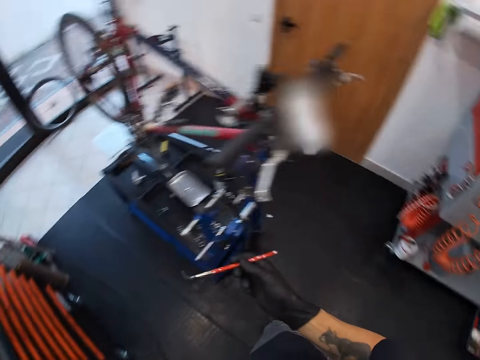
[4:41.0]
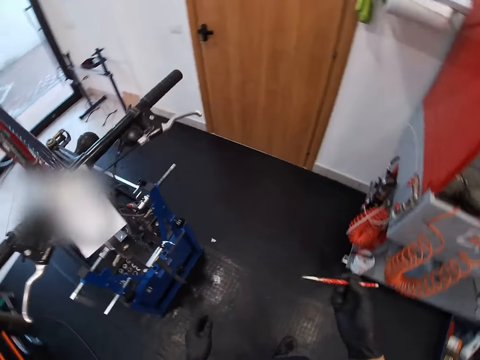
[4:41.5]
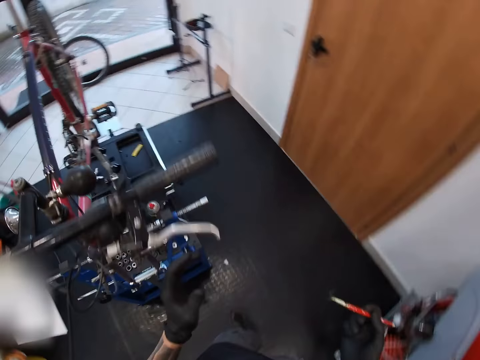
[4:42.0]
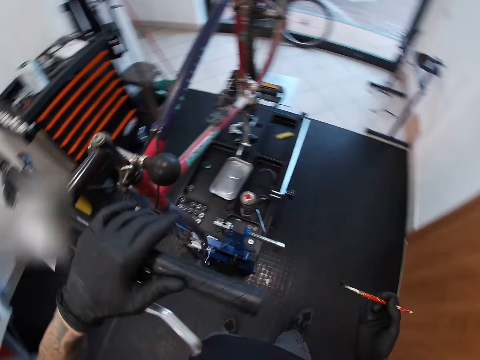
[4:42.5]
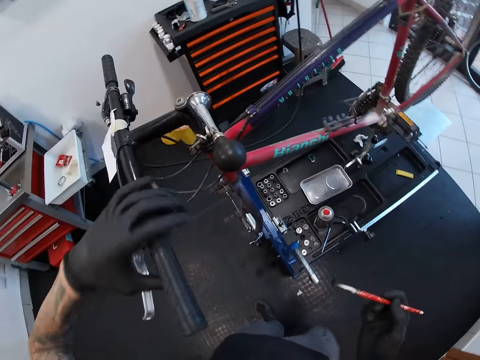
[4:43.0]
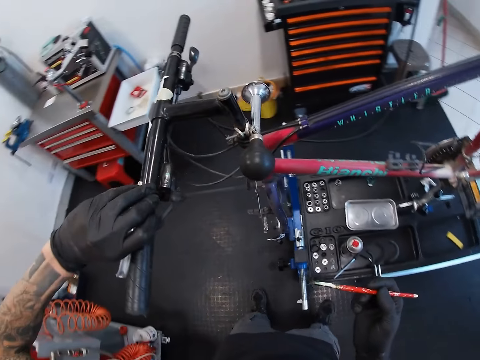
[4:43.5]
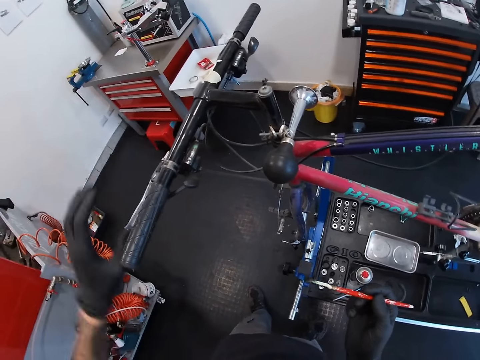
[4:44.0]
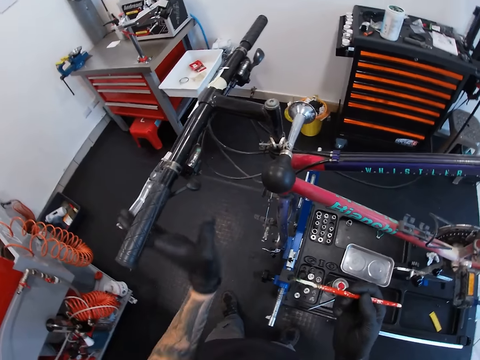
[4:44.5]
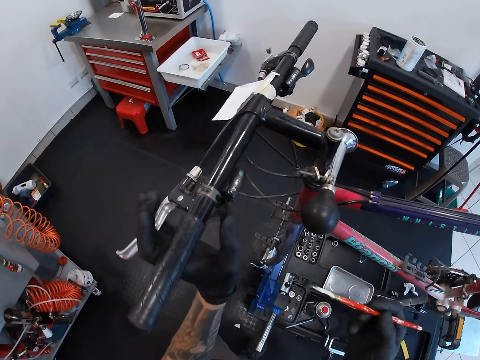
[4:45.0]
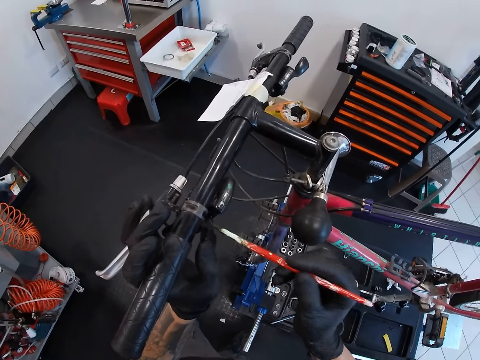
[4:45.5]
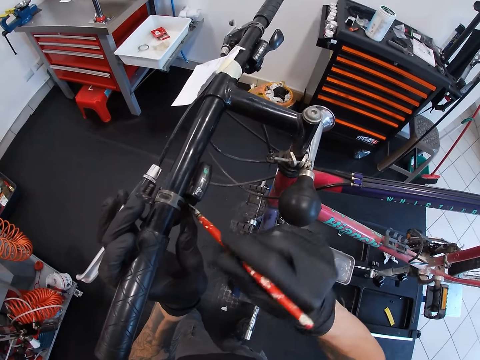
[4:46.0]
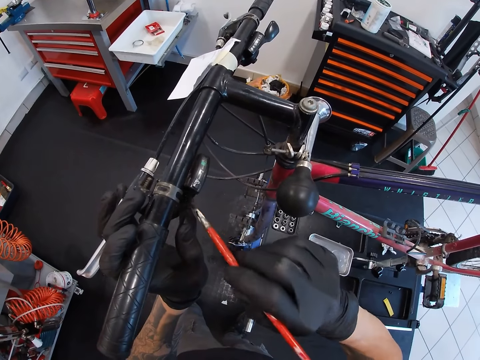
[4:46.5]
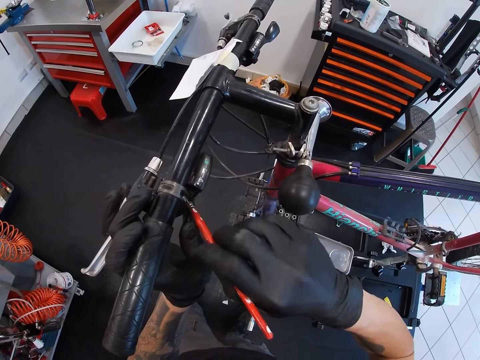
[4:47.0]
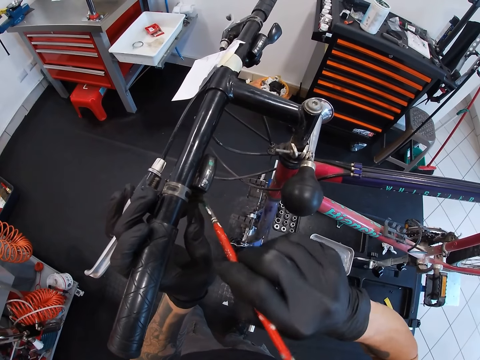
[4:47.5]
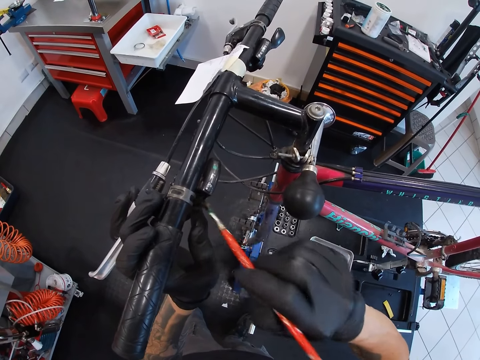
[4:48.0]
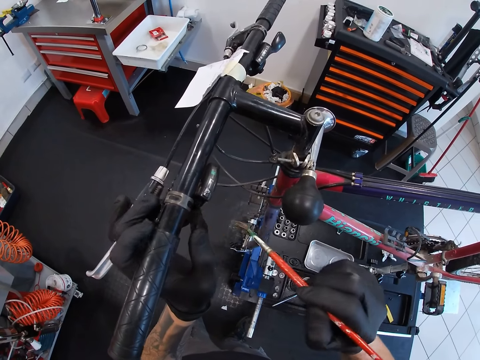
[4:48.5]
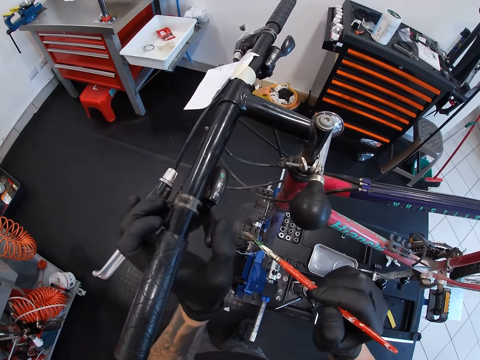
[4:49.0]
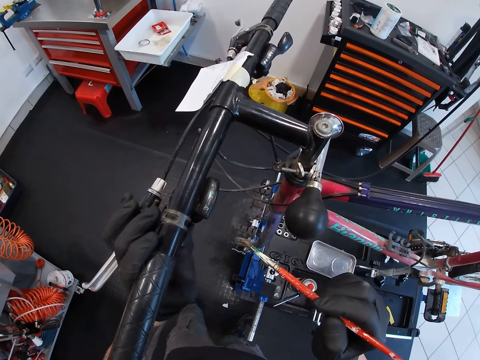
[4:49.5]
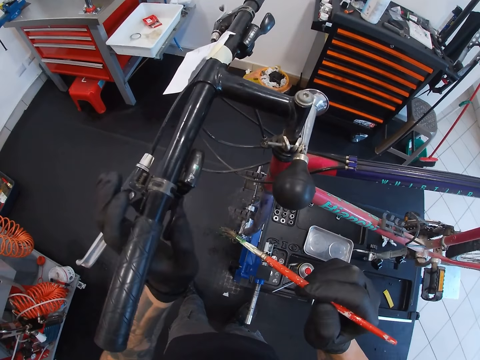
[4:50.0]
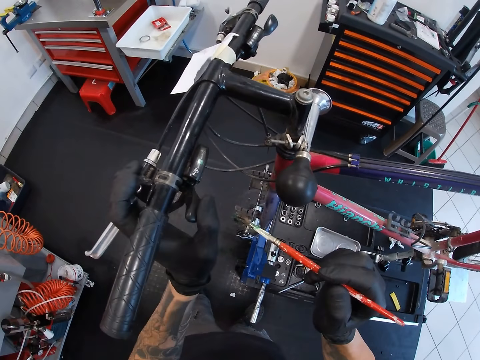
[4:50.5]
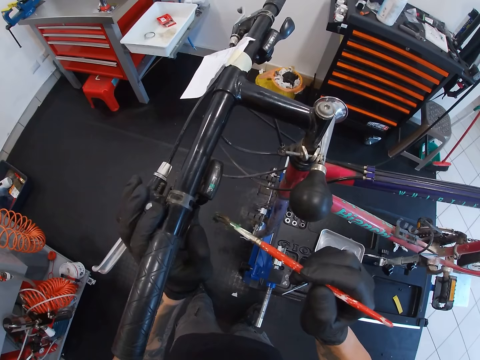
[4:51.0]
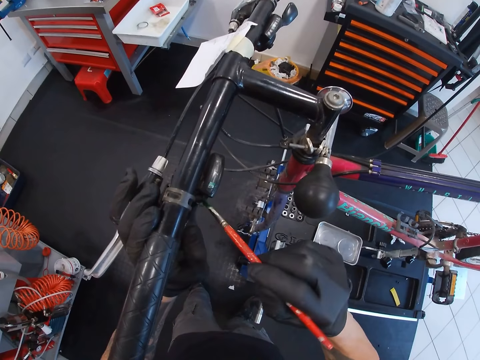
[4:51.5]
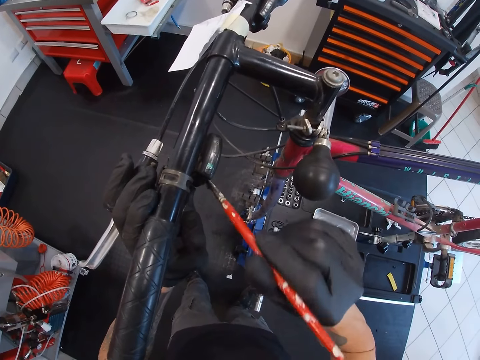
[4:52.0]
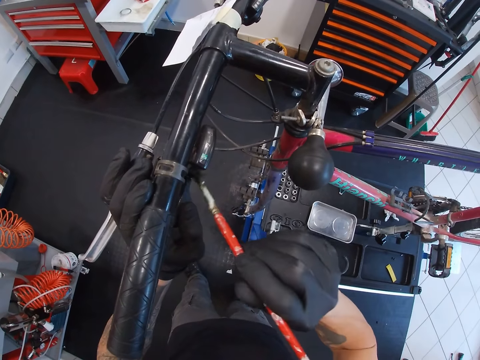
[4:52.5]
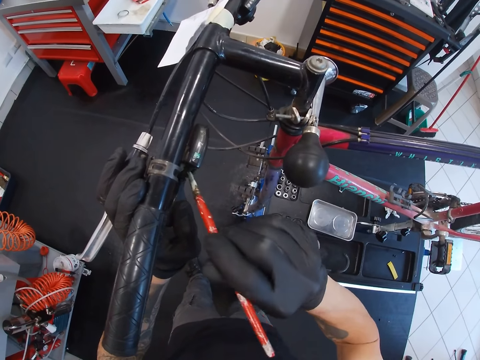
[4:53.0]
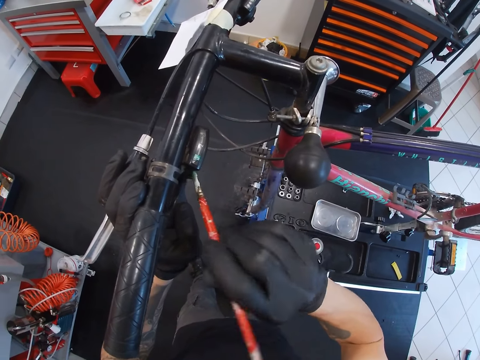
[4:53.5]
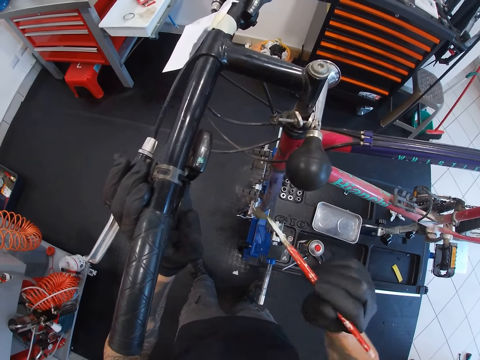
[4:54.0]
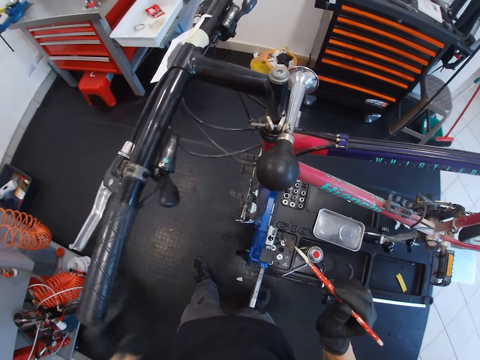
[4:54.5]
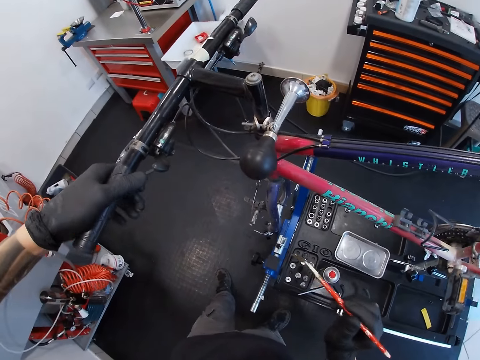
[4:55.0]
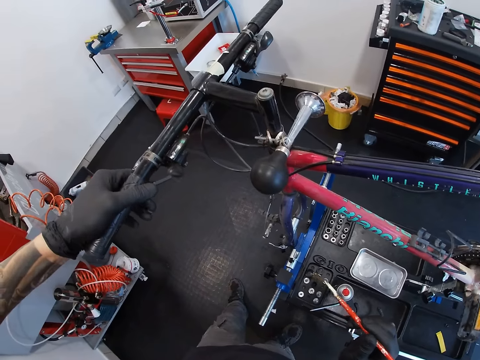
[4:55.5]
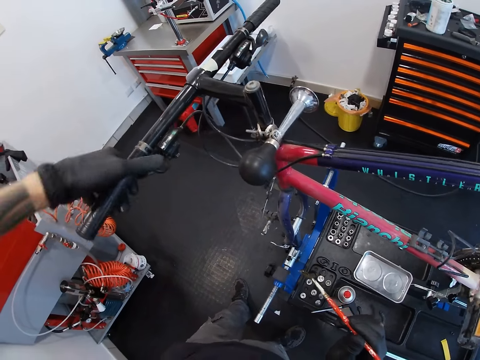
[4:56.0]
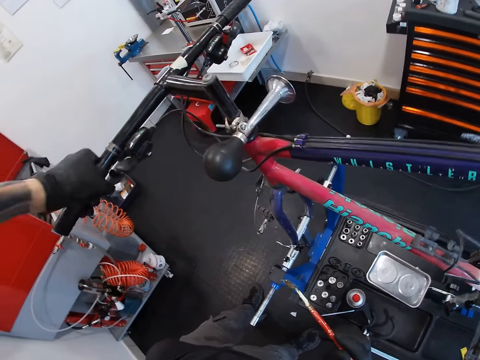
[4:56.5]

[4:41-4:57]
The camera wearer walks back towards the bicycle. He touches the handlebar of the bicycle with his left hand. He holds part of the bicycle. He presses the lever clamp with his left hand. He holds the bicycle brake. He lubricates the shifter on the bicycle with the paintbrush in his right hand. He presses the shifter on the bicycle with his left hand. He holds the bicycle brake. He lubricates the shifter on the bicycle with the paintbrush in his right hand. He examines the grips and the shifter of the bicycle with his left hand.

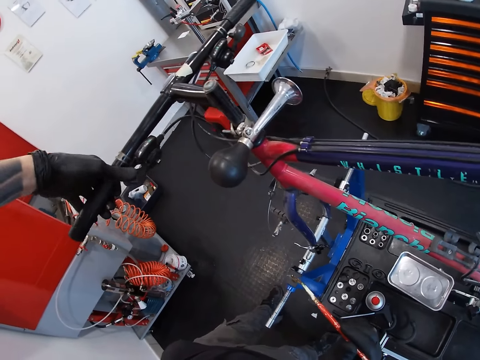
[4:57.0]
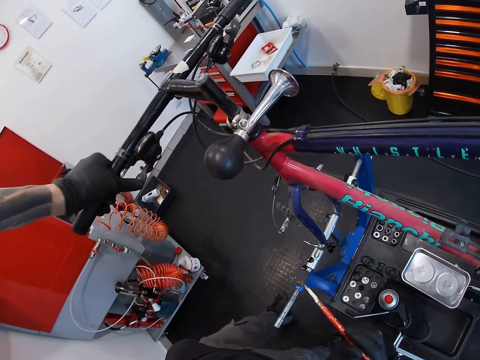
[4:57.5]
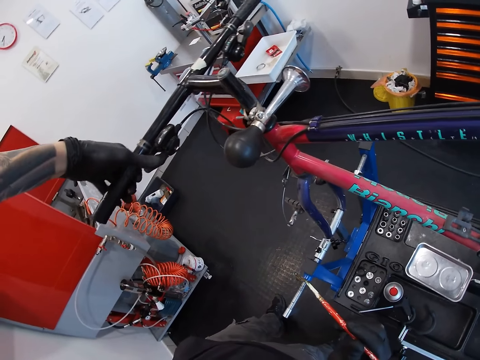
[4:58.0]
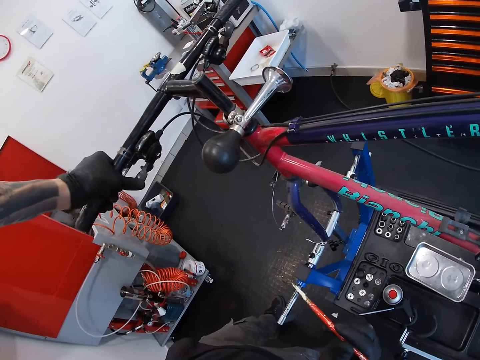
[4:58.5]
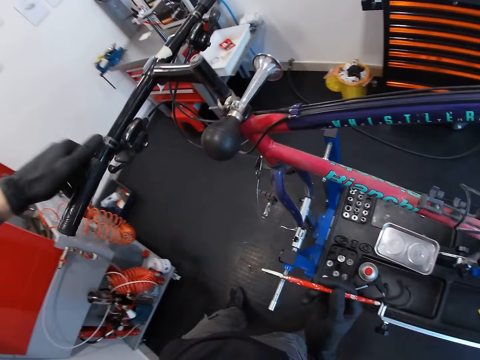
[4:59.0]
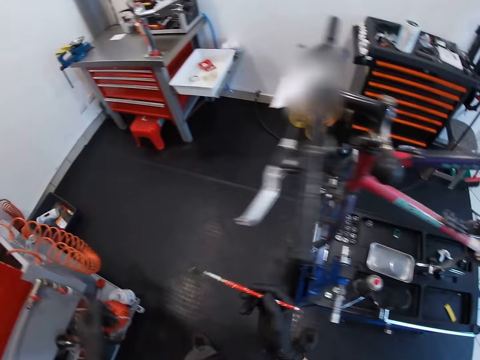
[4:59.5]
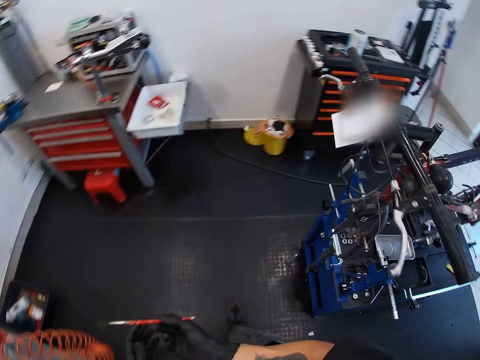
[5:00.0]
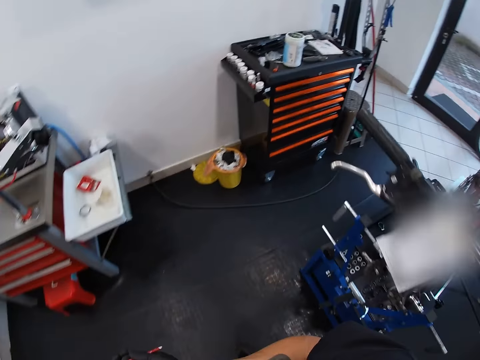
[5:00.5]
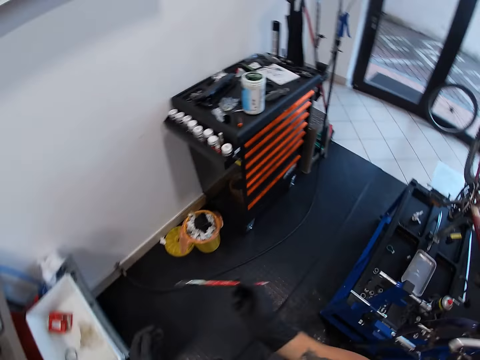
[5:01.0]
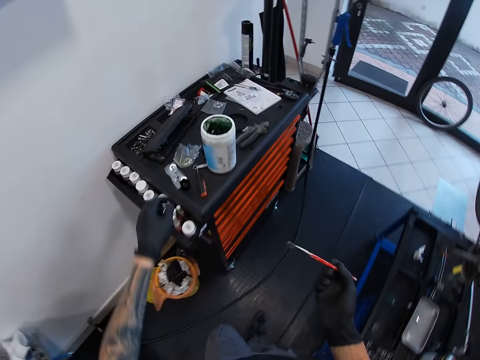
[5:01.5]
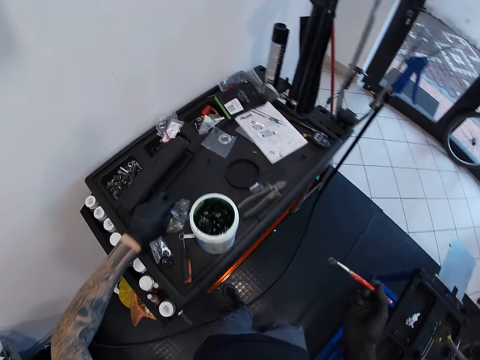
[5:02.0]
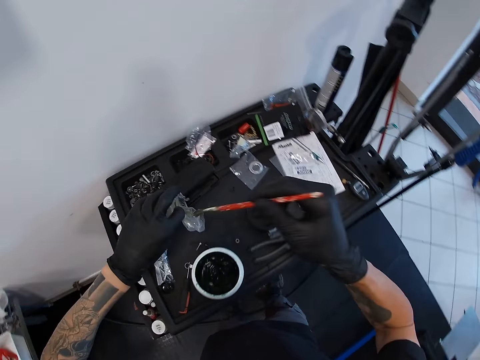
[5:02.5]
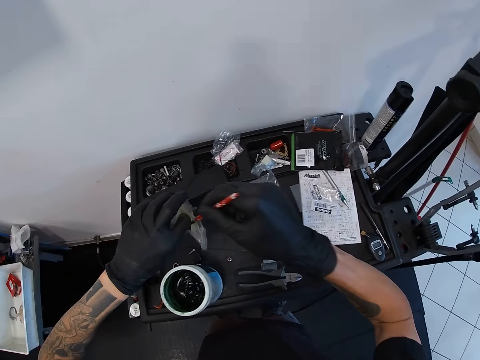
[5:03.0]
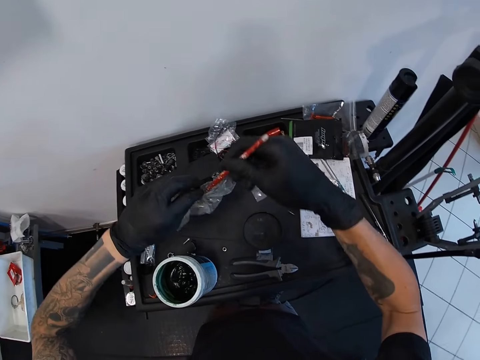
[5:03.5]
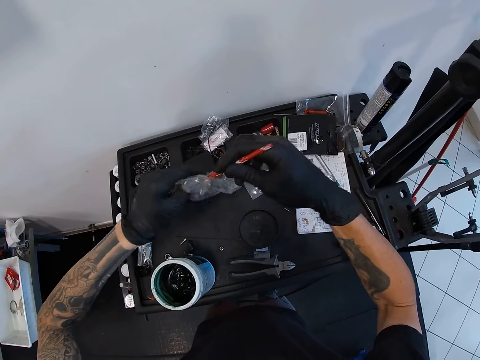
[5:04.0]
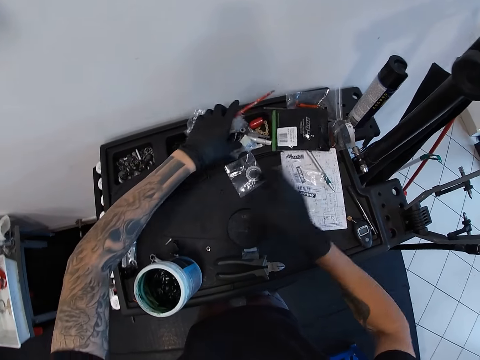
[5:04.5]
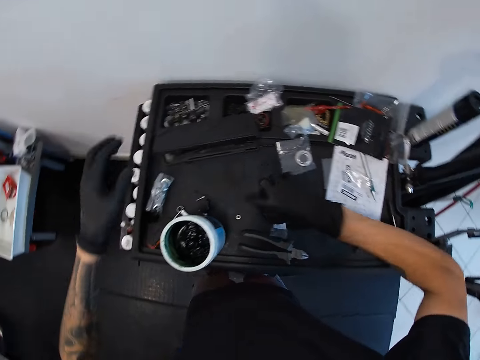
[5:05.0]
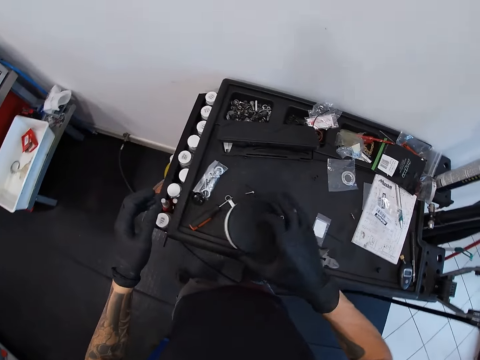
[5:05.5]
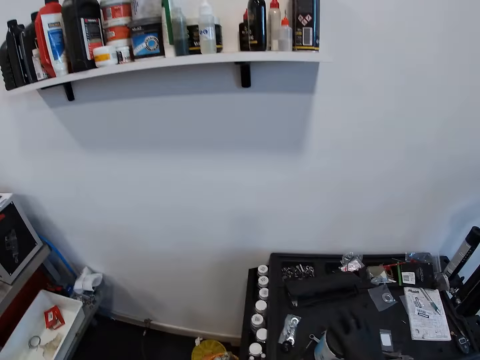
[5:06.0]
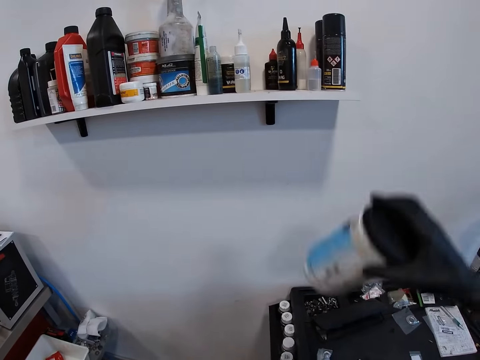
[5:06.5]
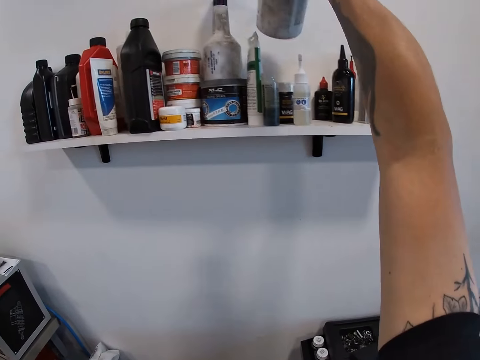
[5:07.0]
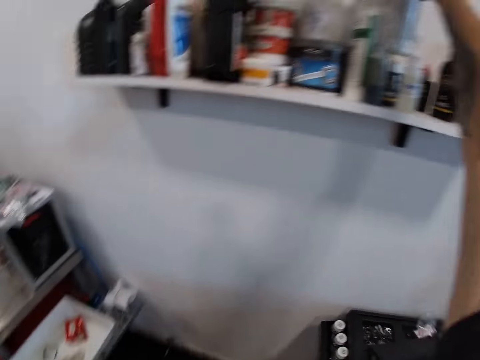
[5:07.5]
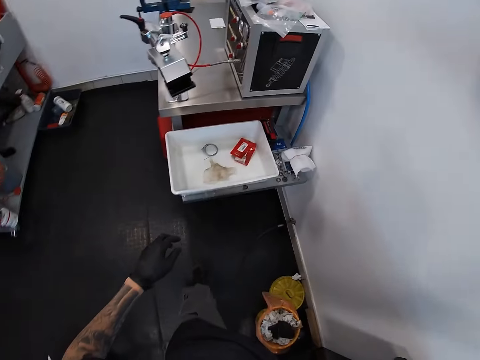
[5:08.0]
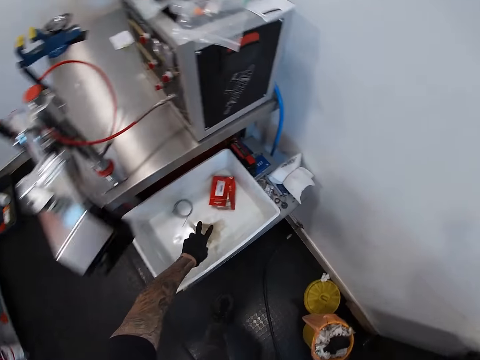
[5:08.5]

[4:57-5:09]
The camera wearer presses the brake on the bicycle. He walks to the workbench. He picks up a polythene bag from the workbench with his left hand. He places the paintbrush in his right hand in the polythene bag in his left hand. He wraps the polythene bag with his left hand on the paintbrush in his right hand. He drops the paintbrush and the polythene bag on the workbench with his left hand. He picks up a lid of the lubricating gel on the workbench with his right hand. He covers the lubricating gel on the workbench with the lid in his right hand. He picks up the lubricating gel from the workbench with his right hand. He places the lubricating gel in his right hand on a shelf. He turns around. He picks up a napkin from a container on a table with his left hand.
